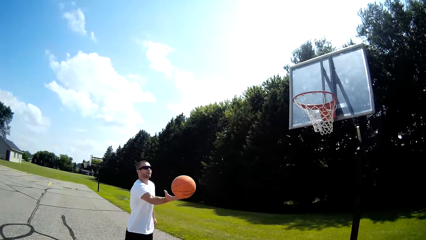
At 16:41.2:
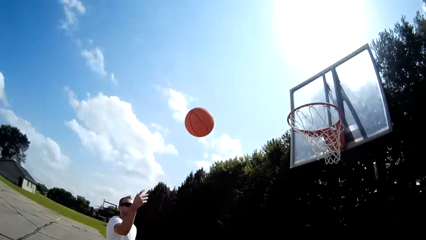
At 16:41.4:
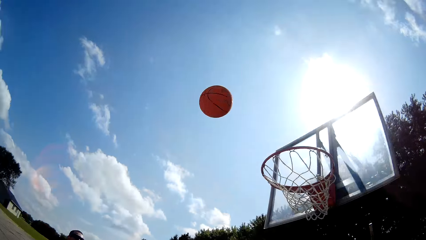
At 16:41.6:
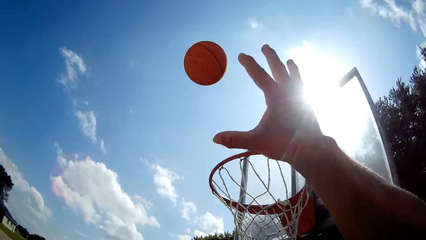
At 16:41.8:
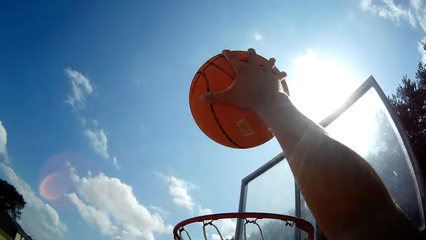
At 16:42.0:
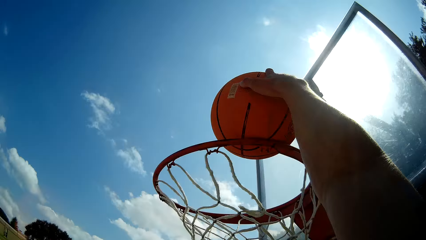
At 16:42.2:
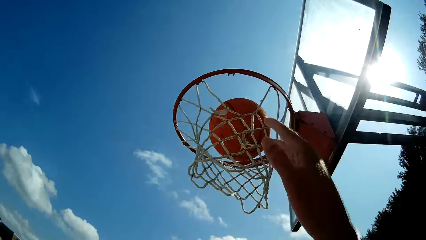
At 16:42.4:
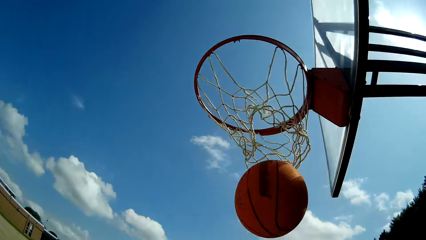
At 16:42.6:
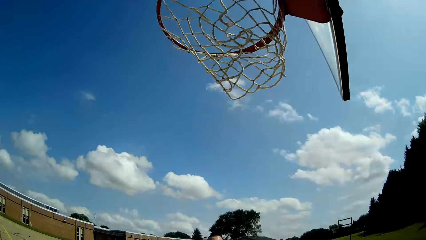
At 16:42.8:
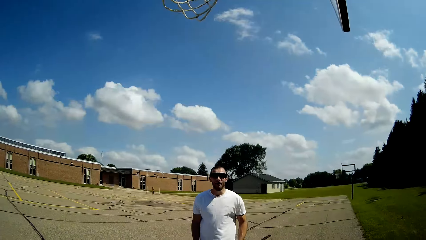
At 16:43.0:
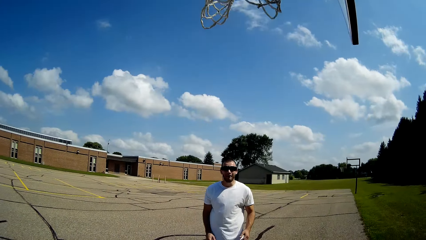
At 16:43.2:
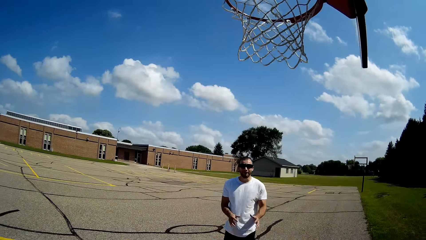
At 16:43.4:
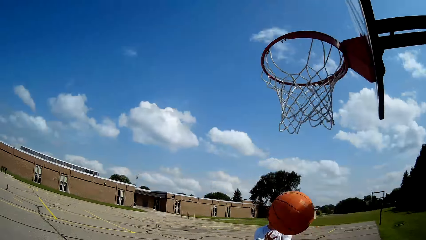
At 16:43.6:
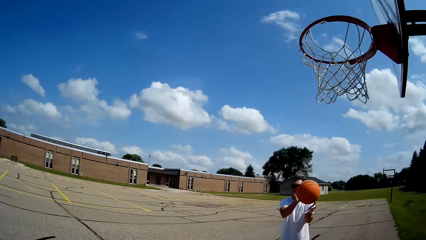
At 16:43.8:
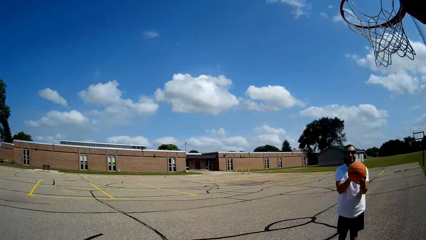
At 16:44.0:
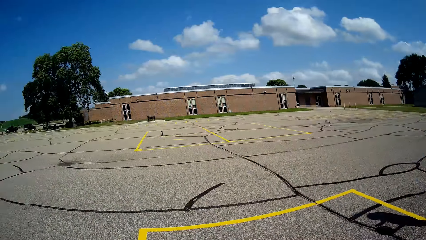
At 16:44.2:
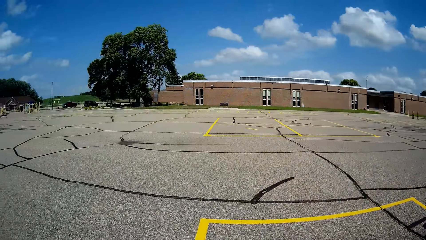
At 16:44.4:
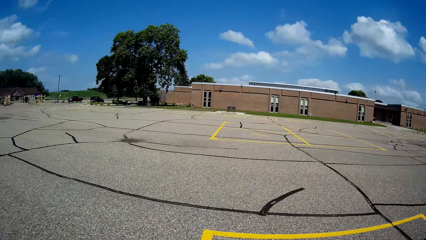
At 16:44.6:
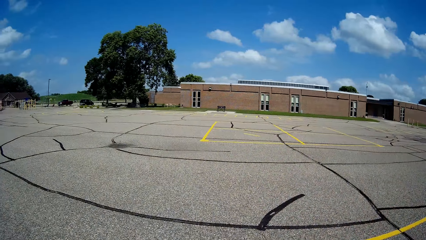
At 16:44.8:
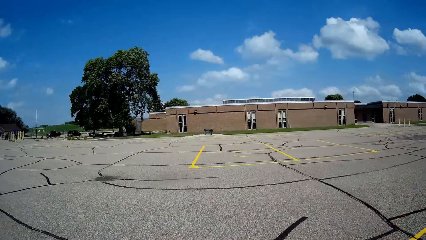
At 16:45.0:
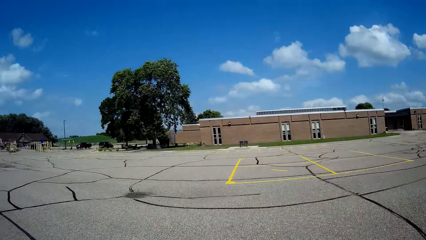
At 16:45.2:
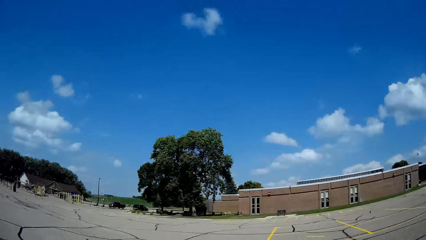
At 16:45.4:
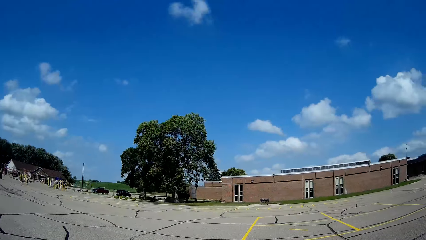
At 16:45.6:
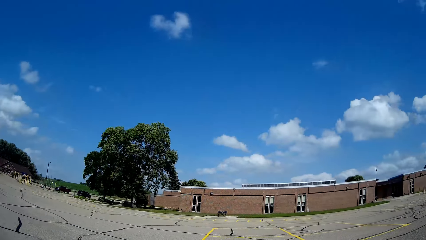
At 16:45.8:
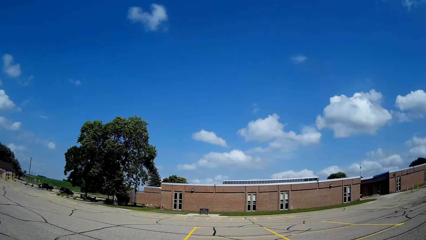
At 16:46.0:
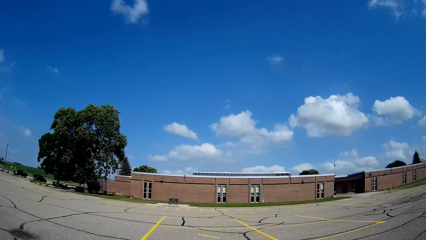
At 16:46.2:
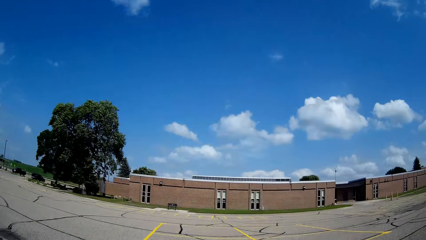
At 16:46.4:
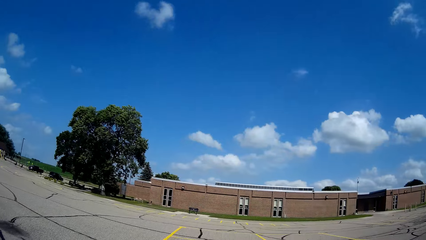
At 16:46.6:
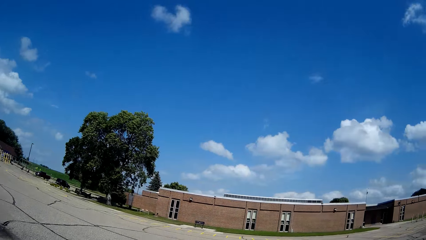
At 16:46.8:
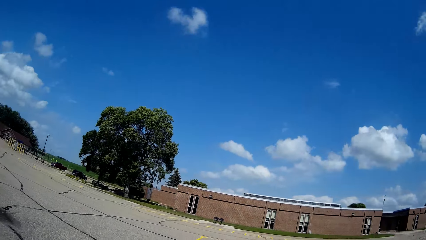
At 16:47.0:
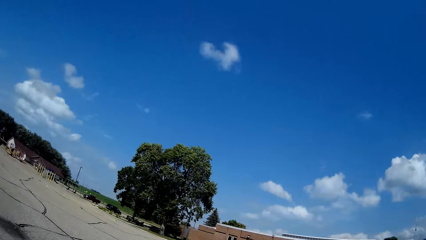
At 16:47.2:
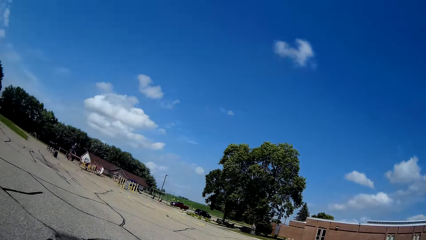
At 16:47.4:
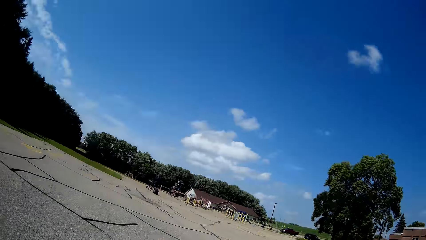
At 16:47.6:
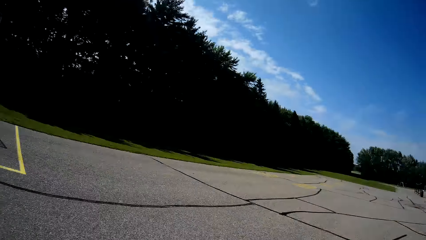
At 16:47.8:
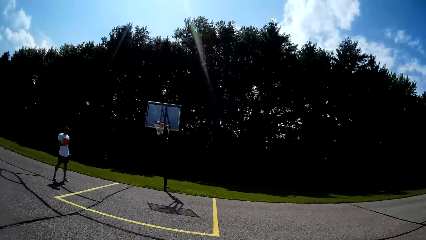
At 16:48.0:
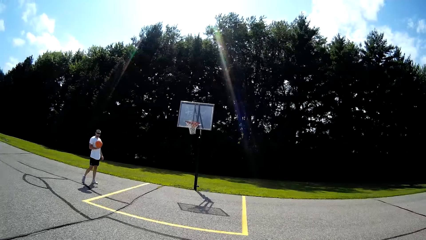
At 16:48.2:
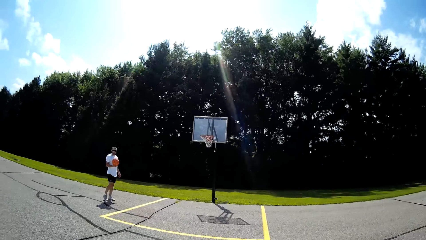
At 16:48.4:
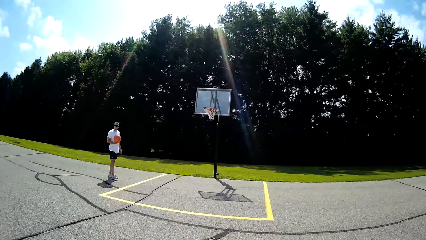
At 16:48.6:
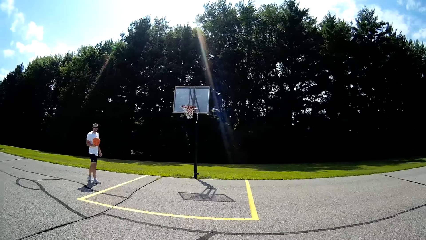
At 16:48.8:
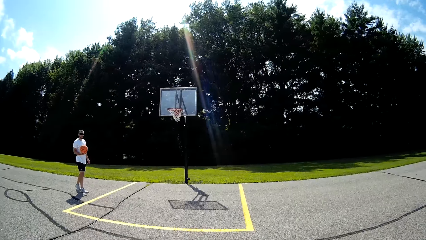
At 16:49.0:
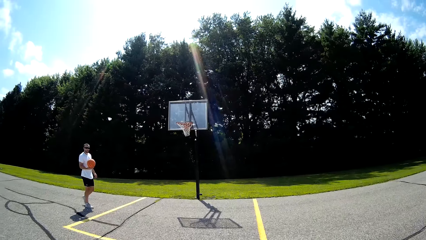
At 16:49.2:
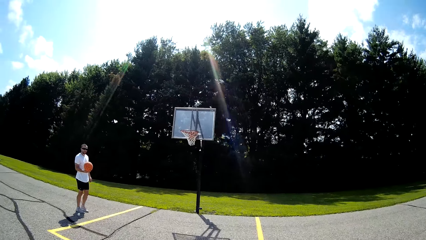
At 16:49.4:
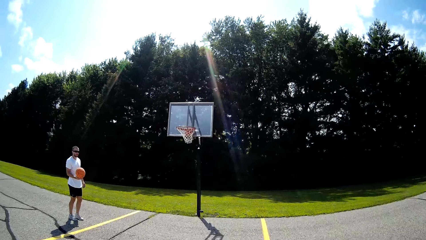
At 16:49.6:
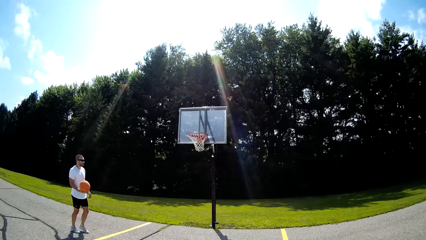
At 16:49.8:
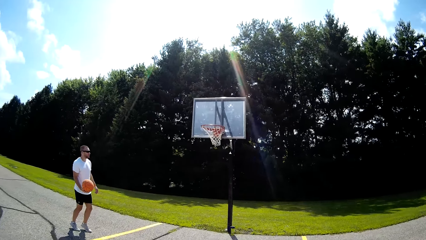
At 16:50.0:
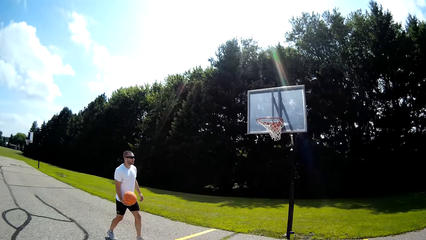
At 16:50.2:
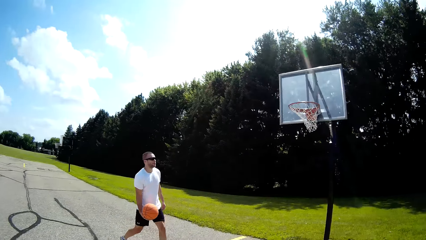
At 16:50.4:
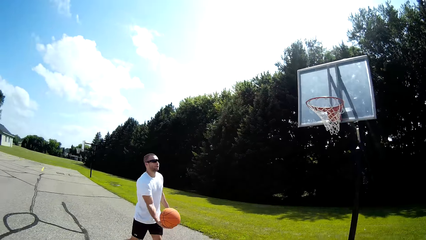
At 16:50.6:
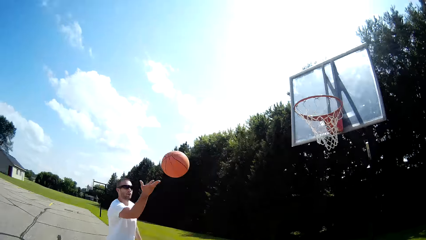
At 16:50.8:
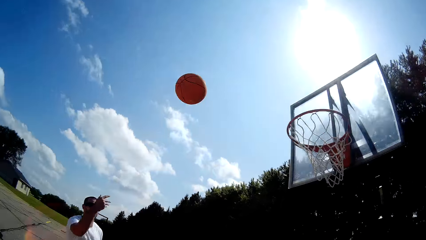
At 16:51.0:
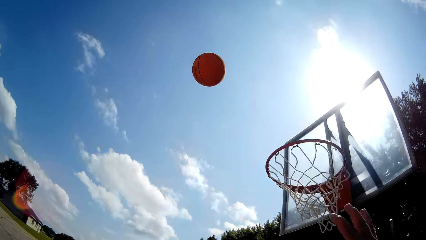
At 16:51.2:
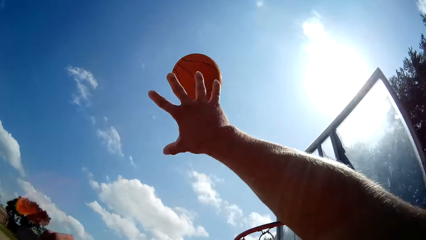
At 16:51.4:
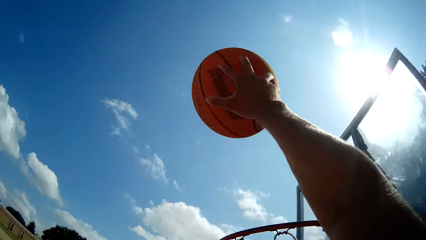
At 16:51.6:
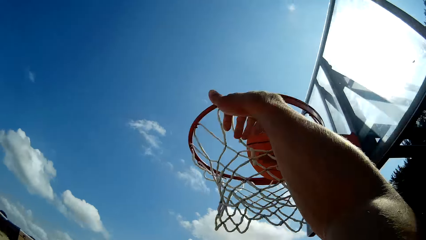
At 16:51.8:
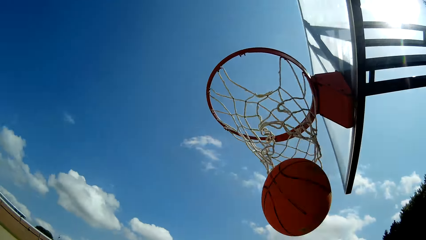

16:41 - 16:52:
A man throws the ball in the net. The camera wearer throws the basketball into the basketball ring. They hit the ball. They catch the ball. They throw the basketball to the man. They walk around. The man throws the ball in the net. The camera wearer hits the ball.

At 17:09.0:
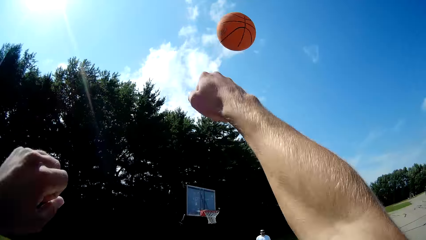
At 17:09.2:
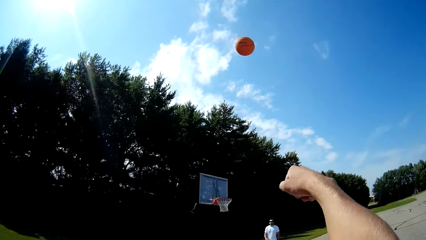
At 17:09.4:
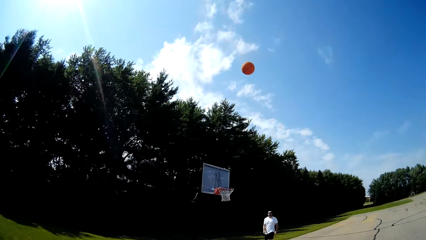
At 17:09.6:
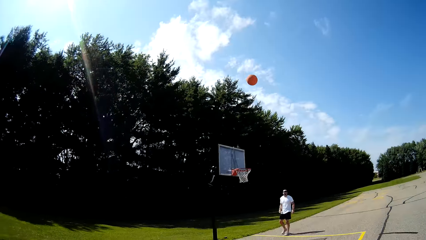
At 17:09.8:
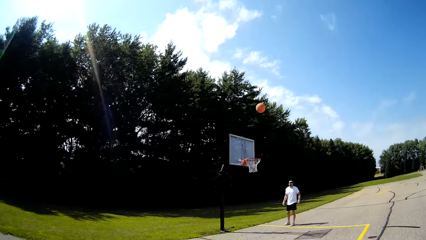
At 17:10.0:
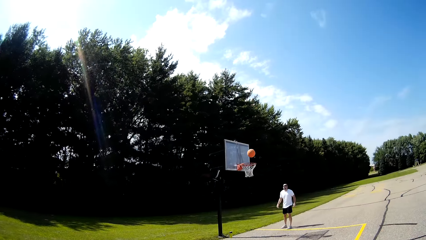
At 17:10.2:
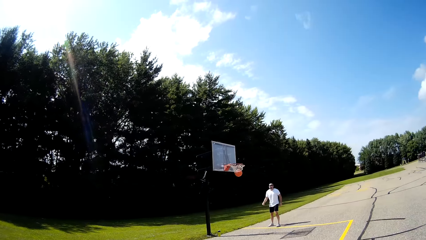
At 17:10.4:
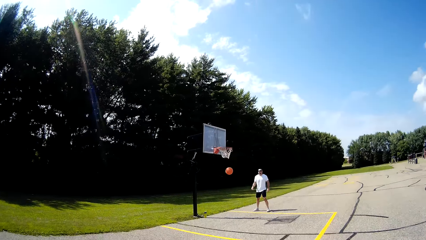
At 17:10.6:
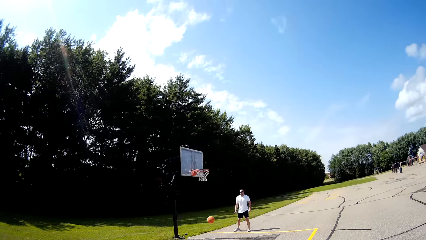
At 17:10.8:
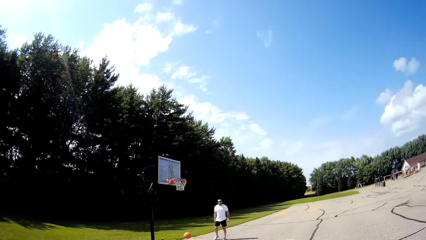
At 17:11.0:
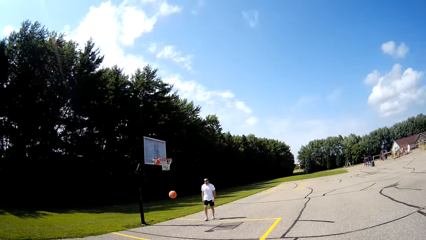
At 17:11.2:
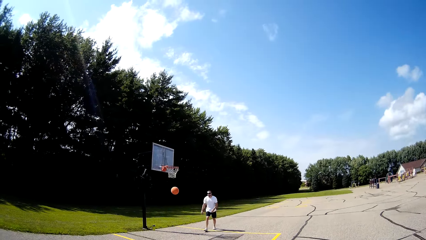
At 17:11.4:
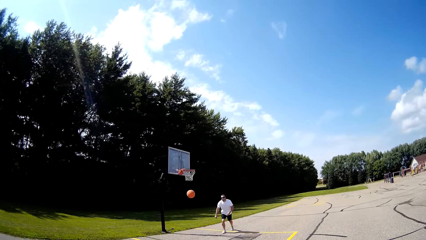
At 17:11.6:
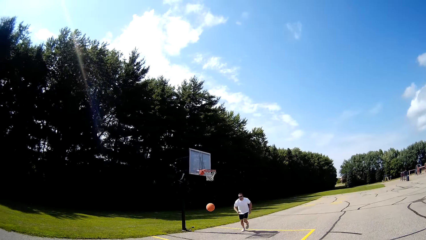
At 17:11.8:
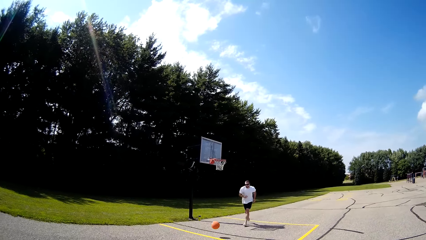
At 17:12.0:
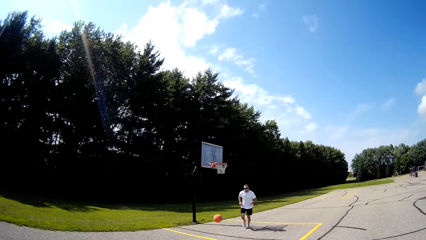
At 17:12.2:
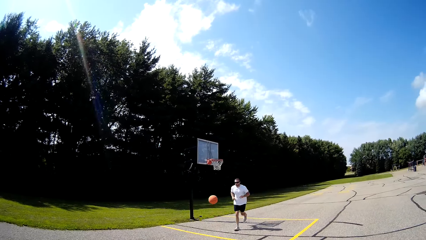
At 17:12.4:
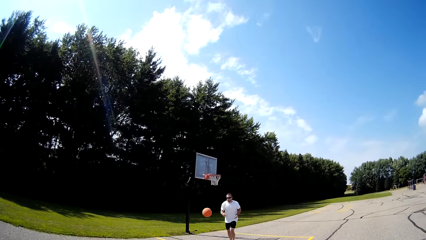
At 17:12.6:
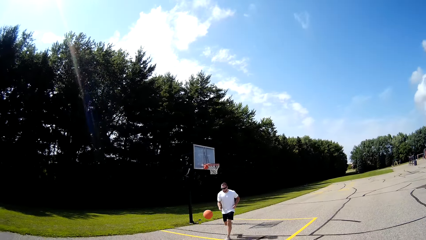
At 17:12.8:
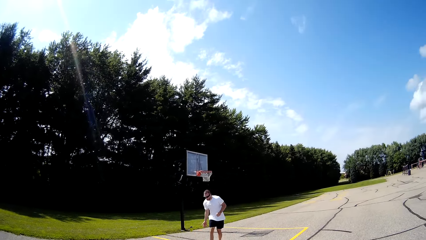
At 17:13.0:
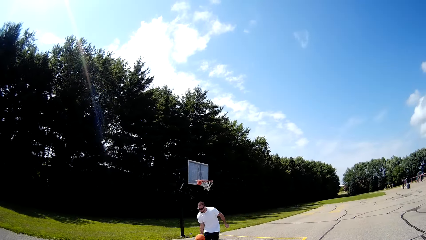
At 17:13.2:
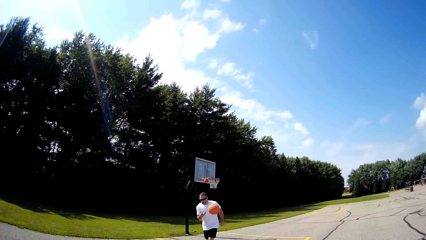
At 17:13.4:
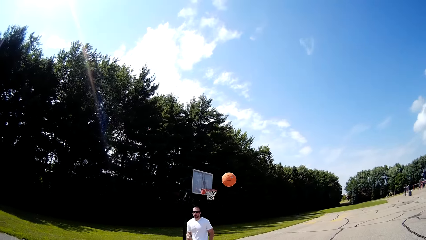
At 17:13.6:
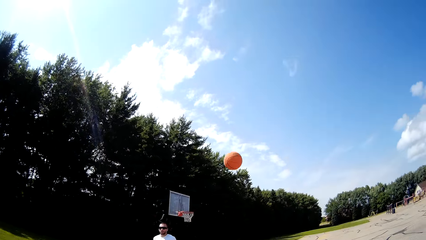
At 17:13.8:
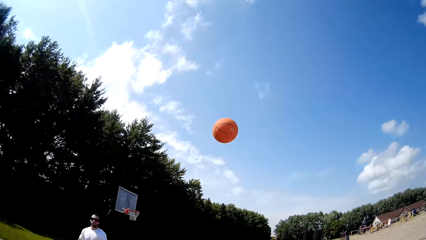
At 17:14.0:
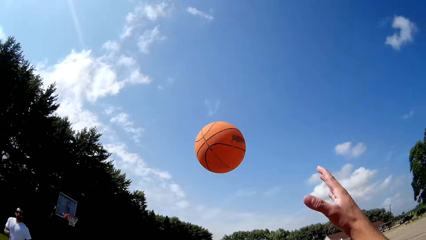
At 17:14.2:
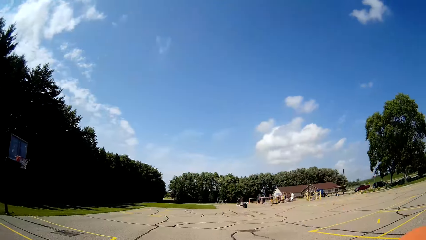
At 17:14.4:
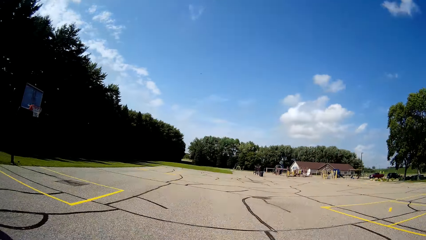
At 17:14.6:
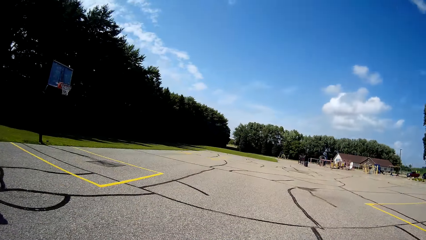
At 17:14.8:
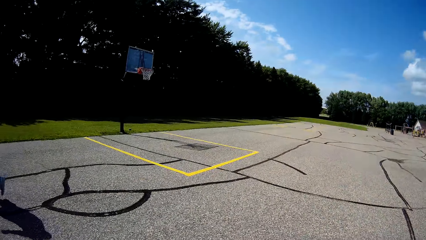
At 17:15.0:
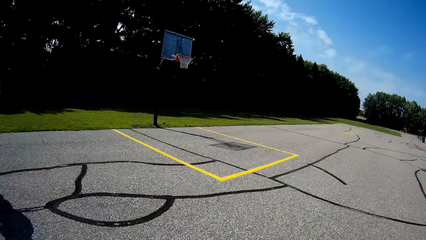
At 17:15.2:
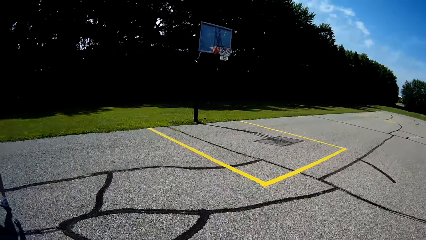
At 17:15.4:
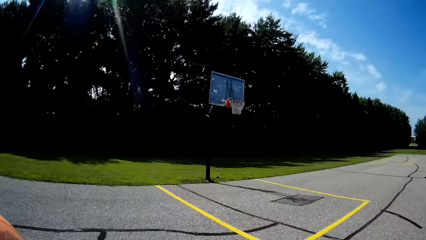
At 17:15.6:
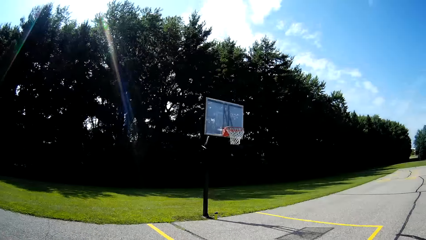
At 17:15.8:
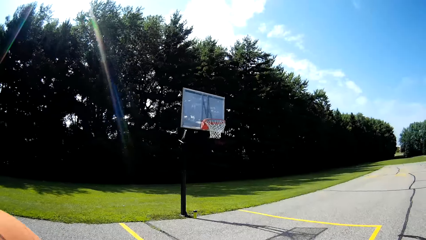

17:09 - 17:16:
The camera wearer takes the ball. They throw the basketball to the basketball ring. A man runs after the ball. The man throws the basketball to the camera wearer. The man hits the ball towards the camera wearer. The camera wearer catches the ball.
